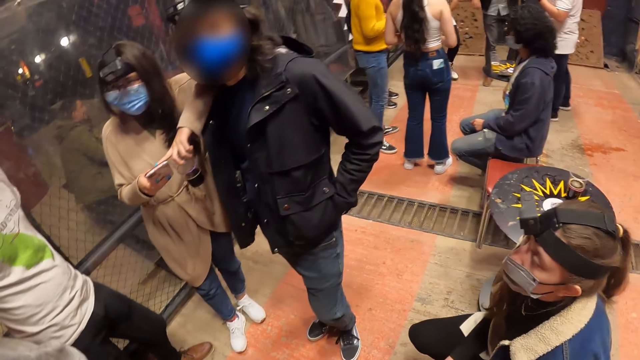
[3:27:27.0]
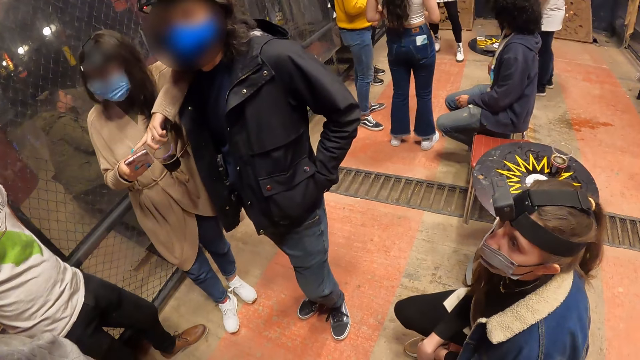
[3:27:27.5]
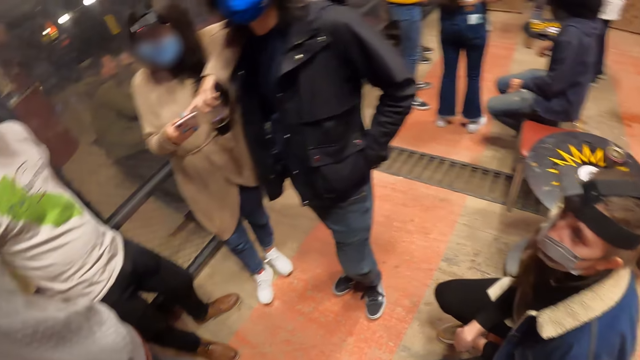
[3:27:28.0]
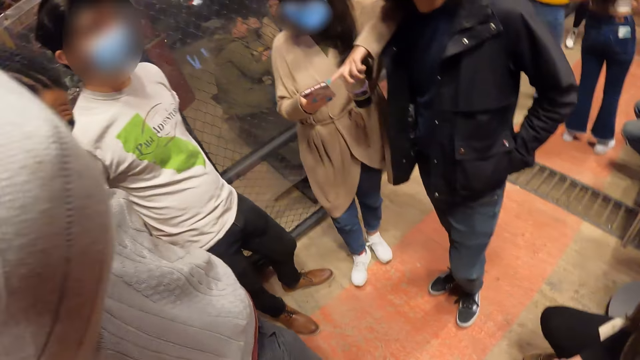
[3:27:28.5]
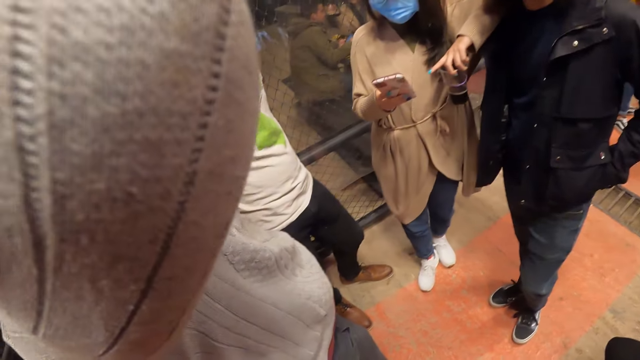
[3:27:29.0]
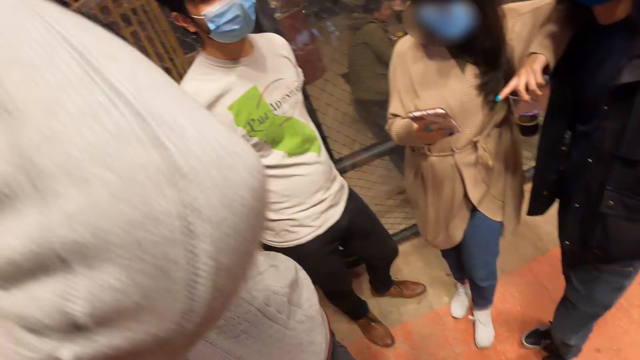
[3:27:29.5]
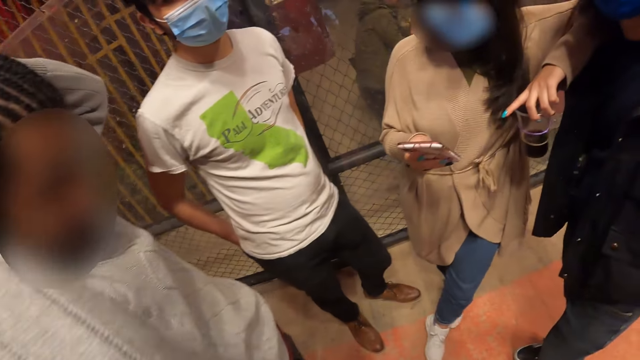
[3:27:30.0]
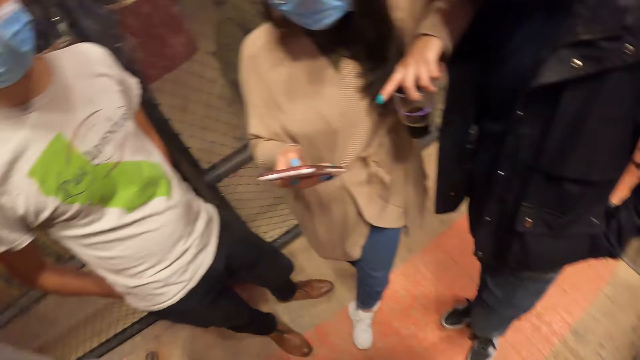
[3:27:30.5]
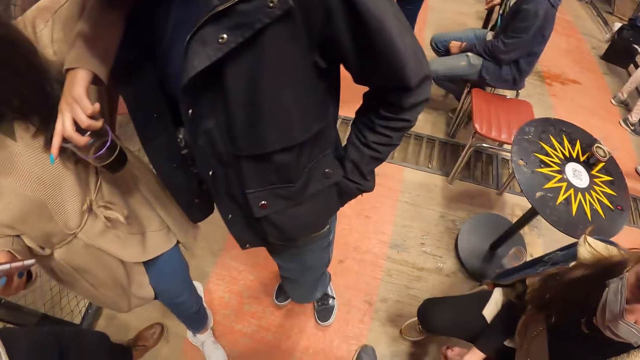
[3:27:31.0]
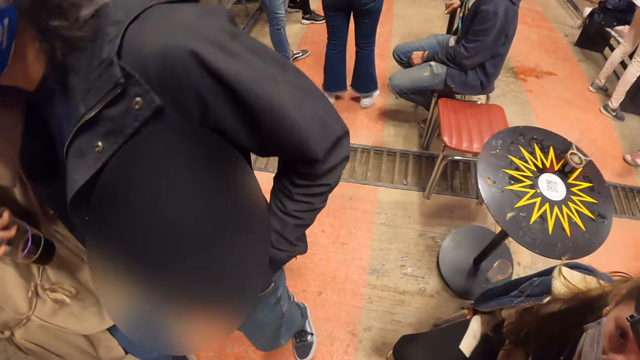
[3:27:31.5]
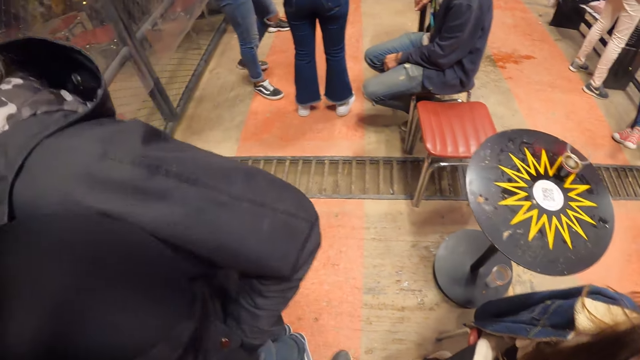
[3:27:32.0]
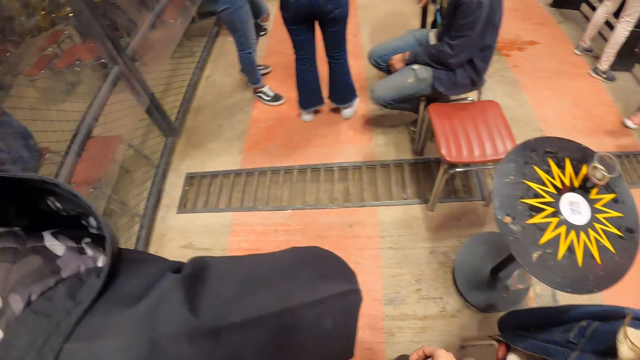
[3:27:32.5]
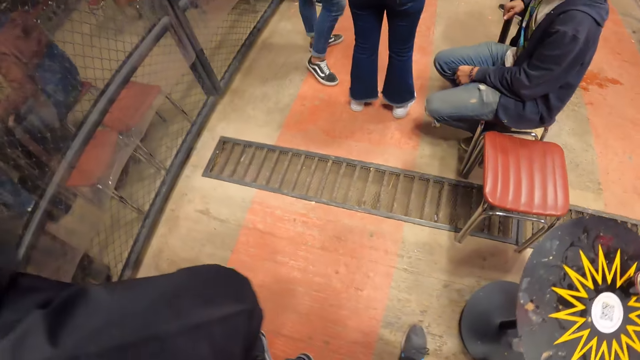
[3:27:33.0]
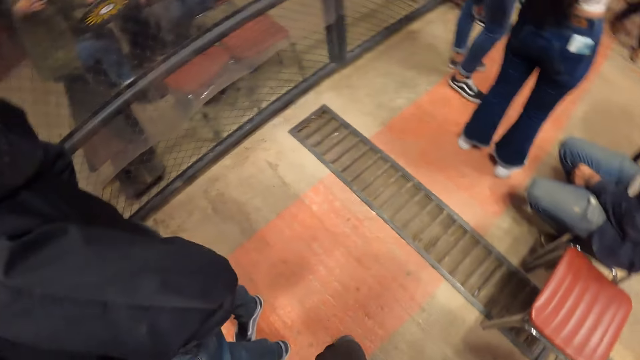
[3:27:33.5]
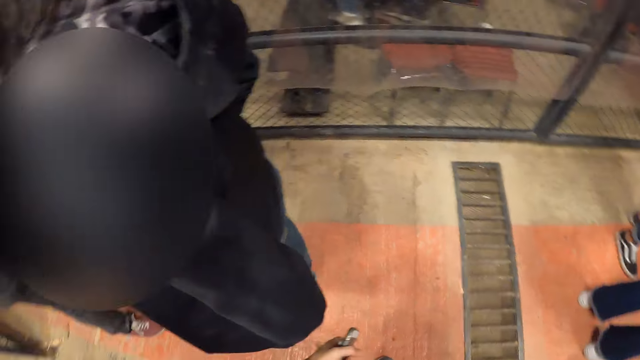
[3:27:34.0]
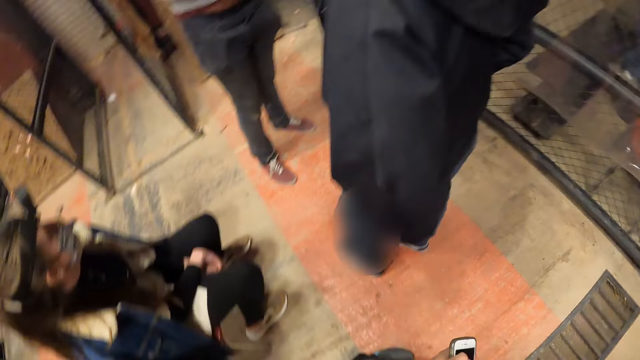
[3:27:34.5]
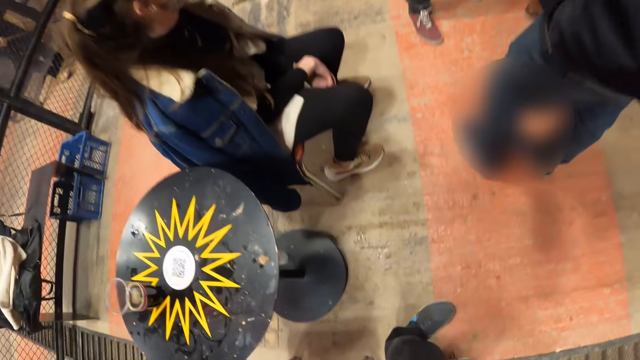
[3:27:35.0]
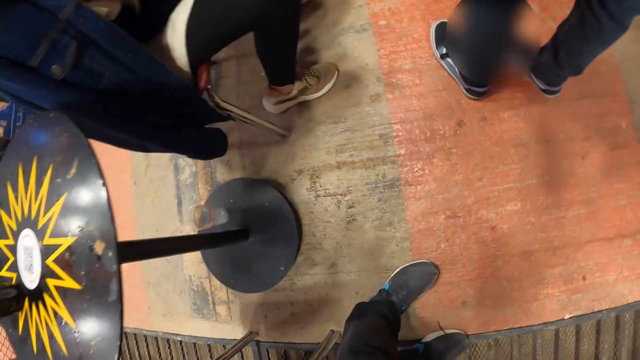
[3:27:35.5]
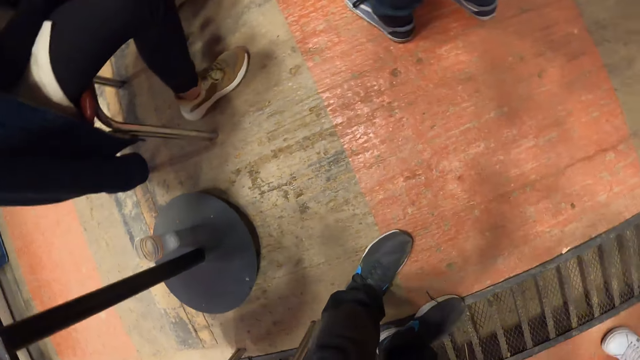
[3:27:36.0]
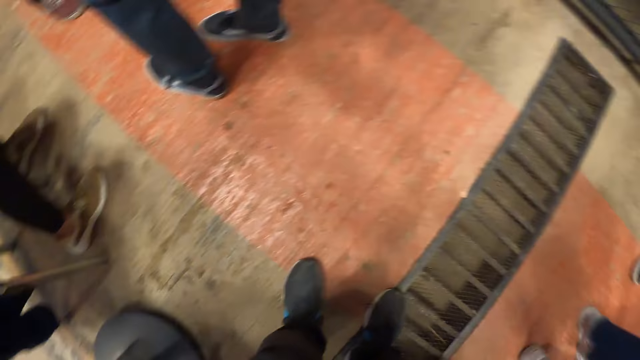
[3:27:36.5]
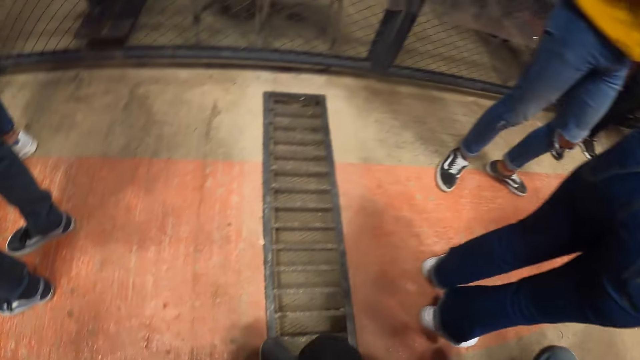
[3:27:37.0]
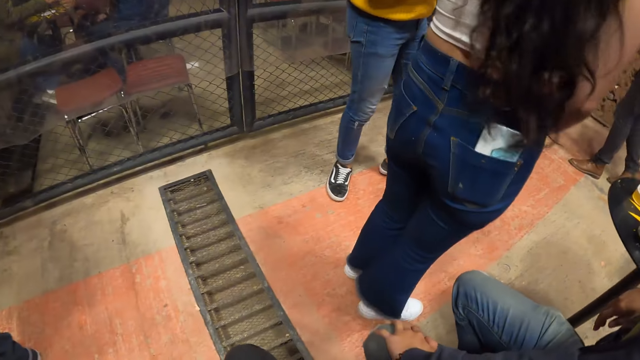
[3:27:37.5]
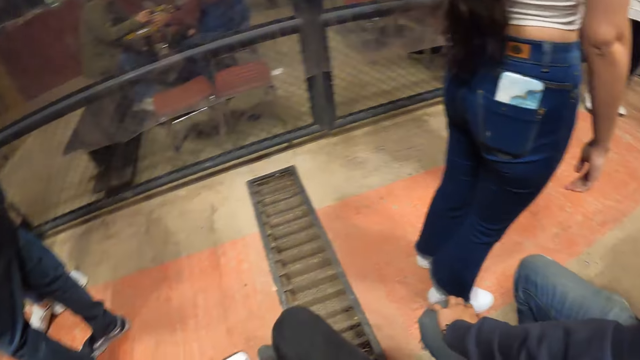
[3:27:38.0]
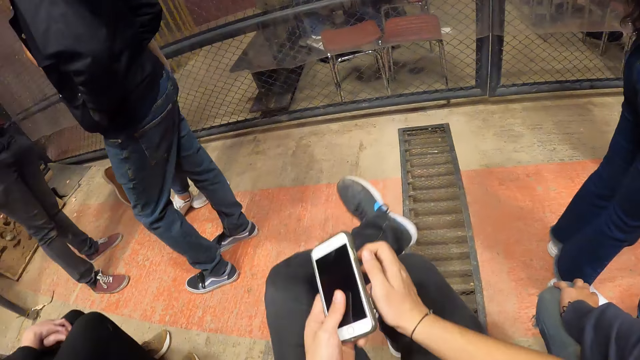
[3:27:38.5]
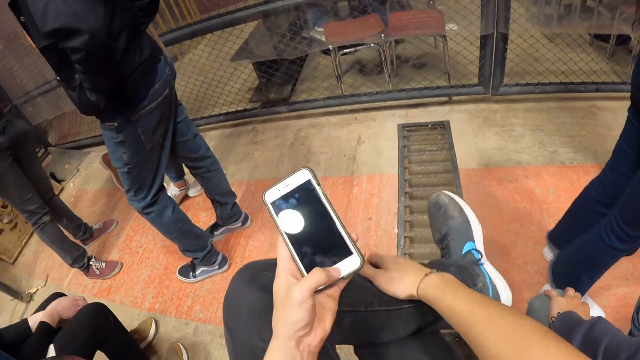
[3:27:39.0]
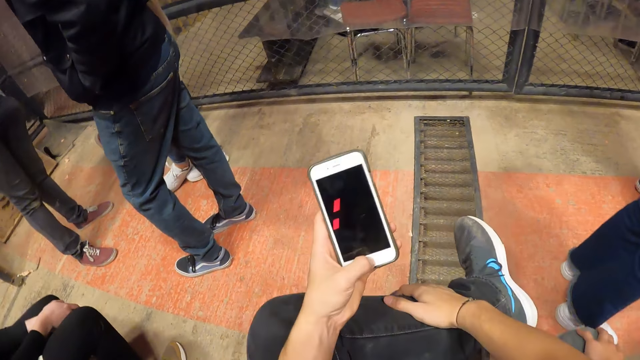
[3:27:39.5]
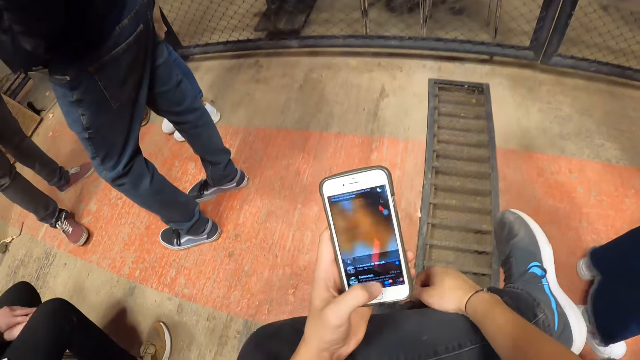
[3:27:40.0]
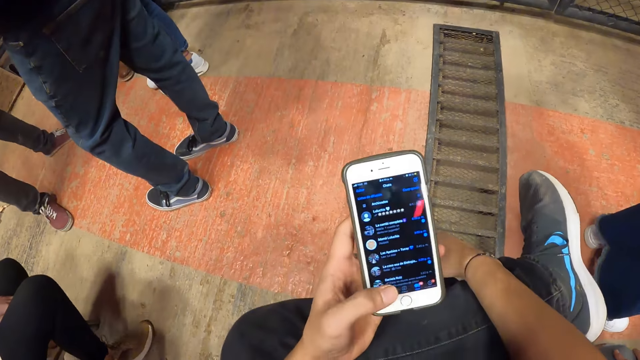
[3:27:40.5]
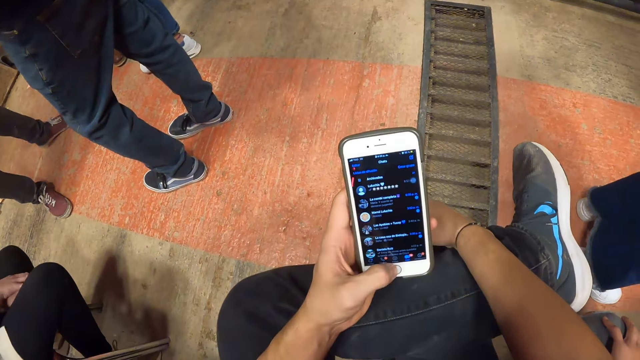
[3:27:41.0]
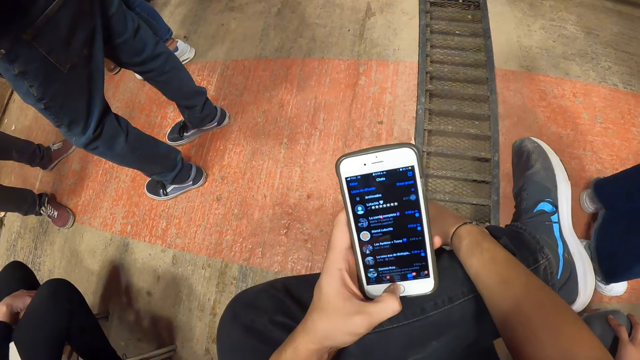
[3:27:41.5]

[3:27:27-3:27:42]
The camera wearer looks around. He walks to the chair. He sits down. He looks around. He holds a phone with both hands. He operates the phone with his left hand. He scrolls the mobile phone.

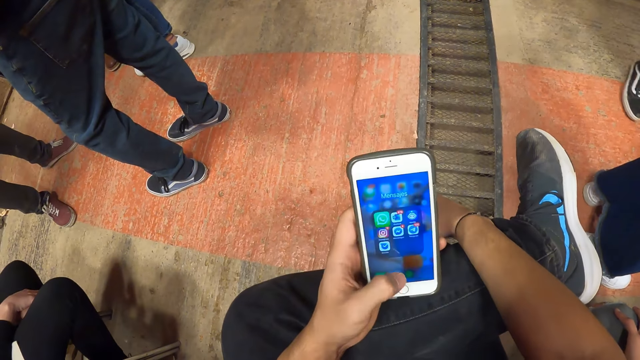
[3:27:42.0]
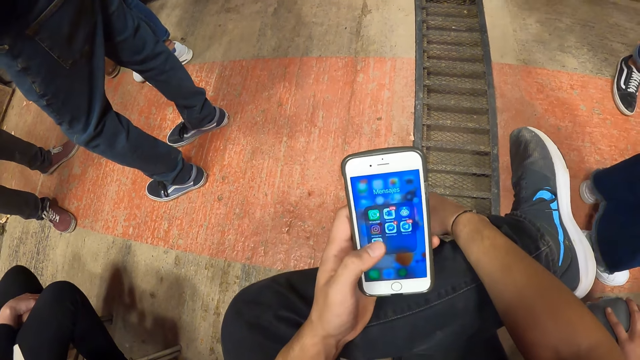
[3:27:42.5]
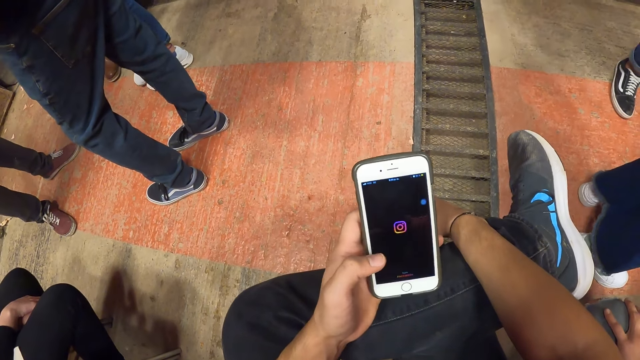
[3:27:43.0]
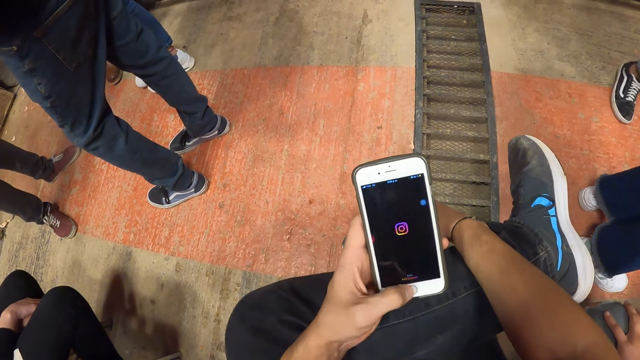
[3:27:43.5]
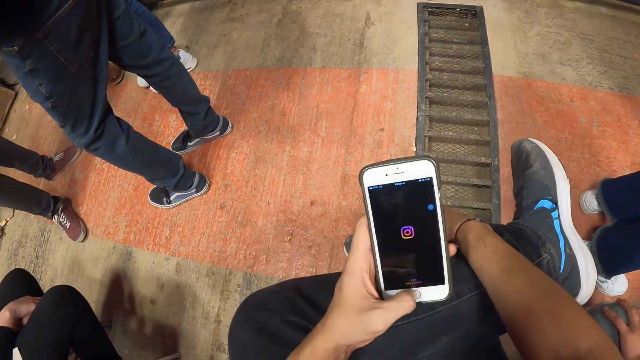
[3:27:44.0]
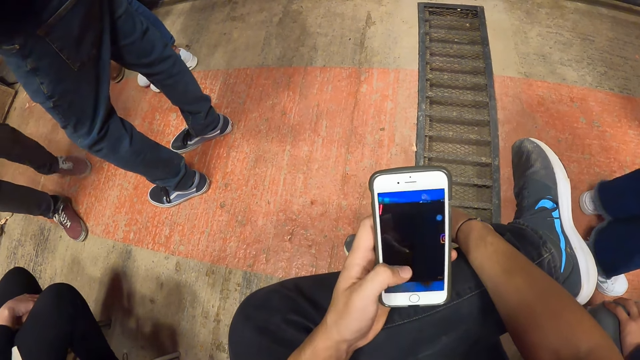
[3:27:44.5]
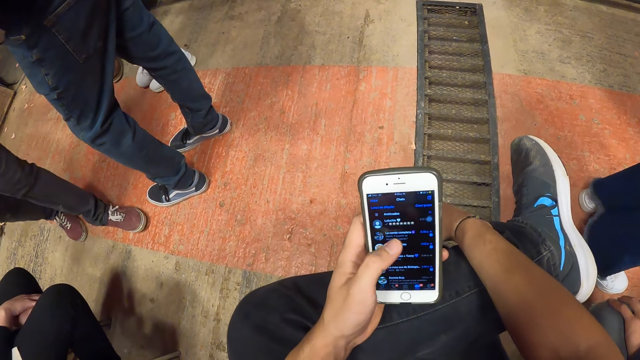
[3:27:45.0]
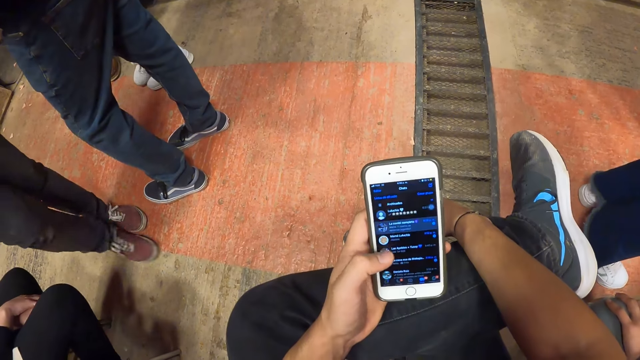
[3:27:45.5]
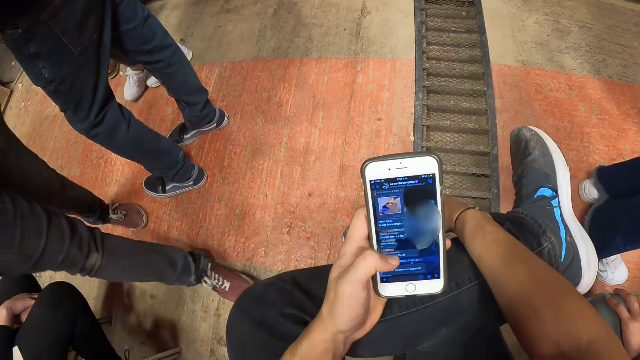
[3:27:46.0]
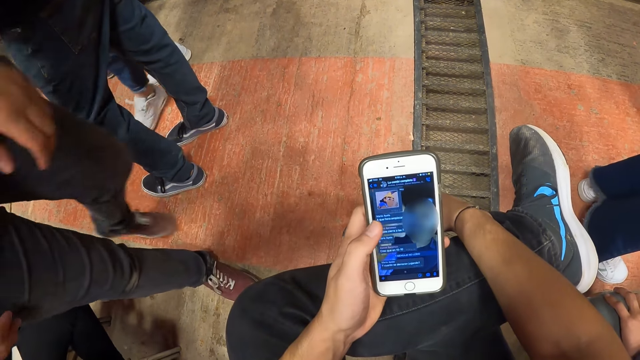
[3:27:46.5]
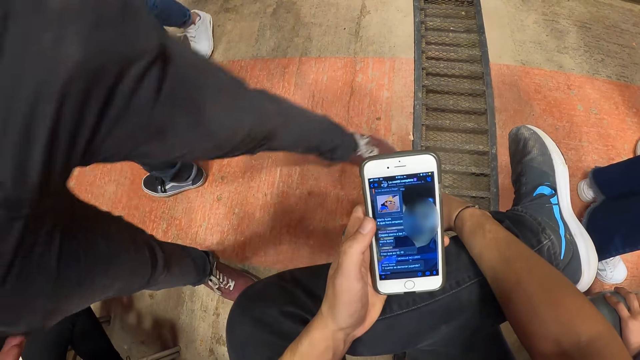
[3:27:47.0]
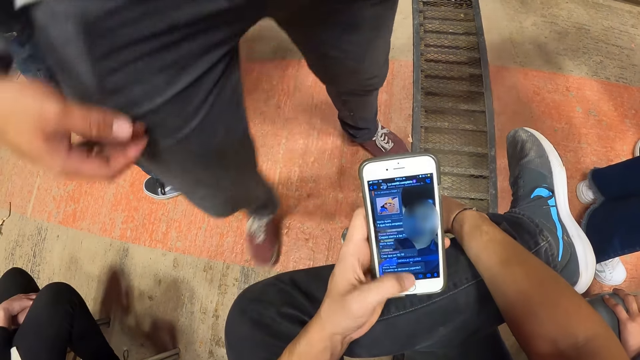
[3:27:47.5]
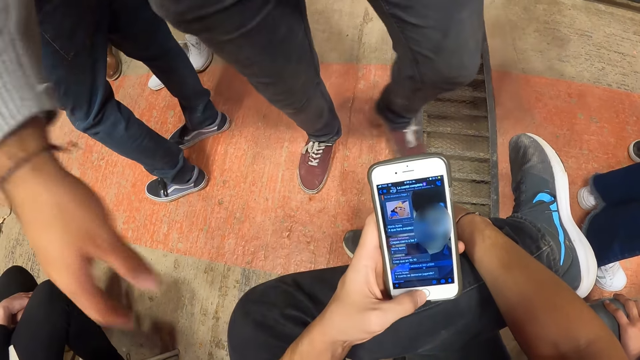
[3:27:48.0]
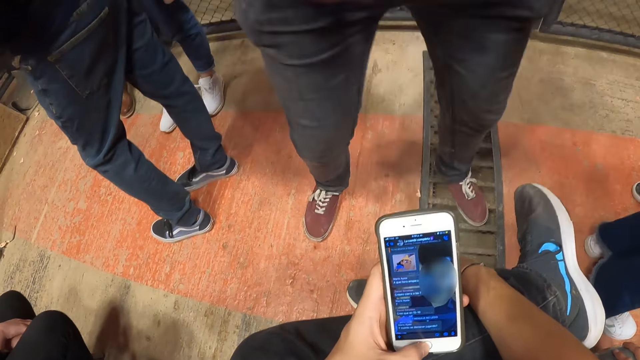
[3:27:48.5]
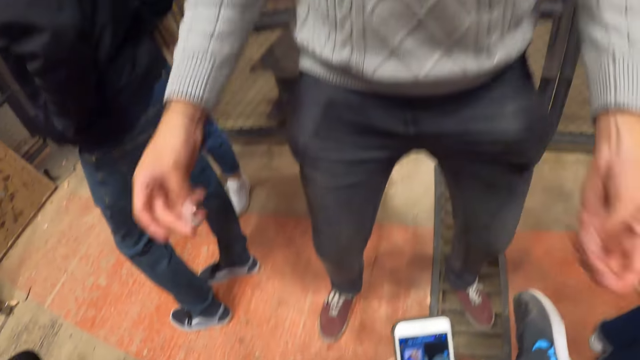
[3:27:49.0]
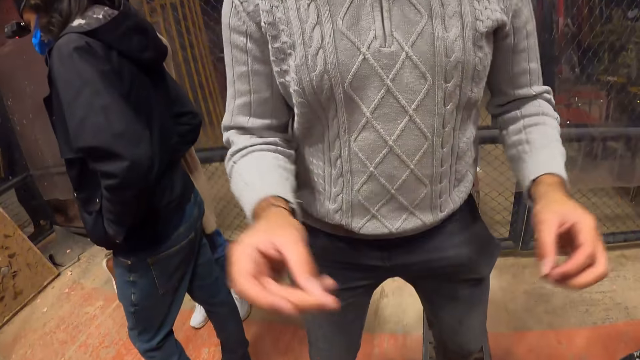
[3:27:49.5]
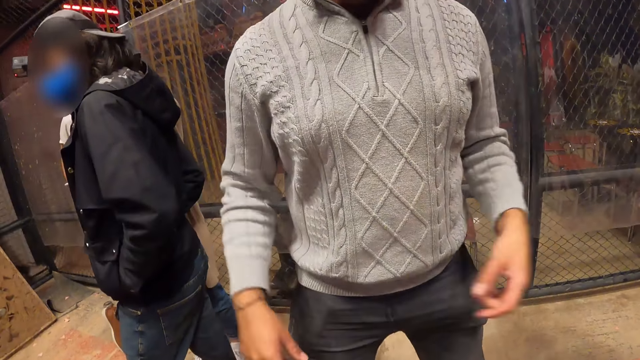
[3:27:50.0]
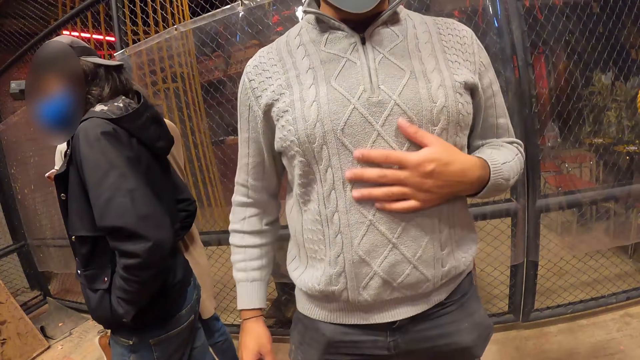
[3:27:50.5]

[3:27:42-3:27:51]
The camera wearer interacts with a man. They look at the man. They hold the mobile phone.
